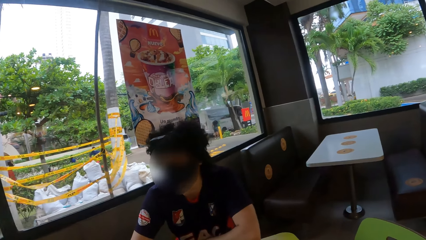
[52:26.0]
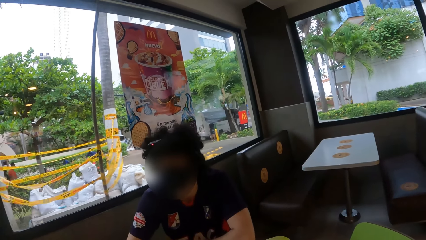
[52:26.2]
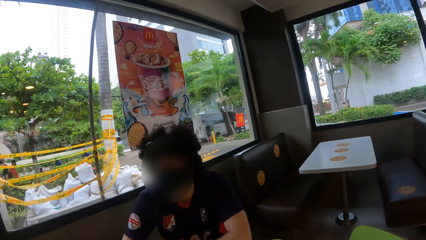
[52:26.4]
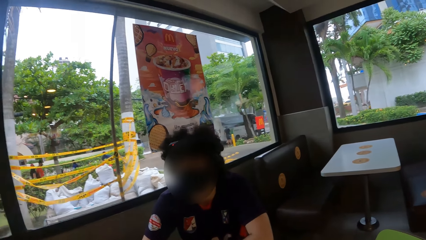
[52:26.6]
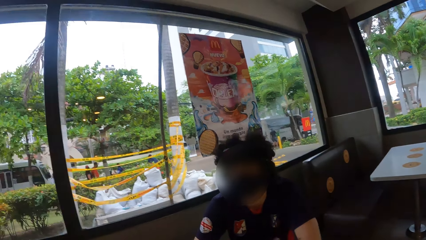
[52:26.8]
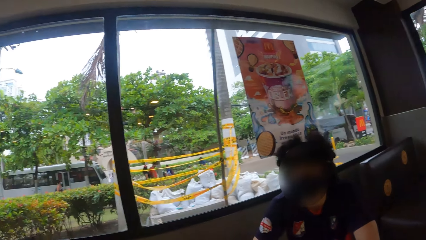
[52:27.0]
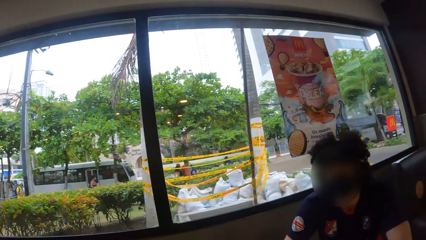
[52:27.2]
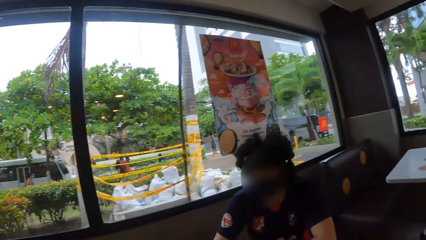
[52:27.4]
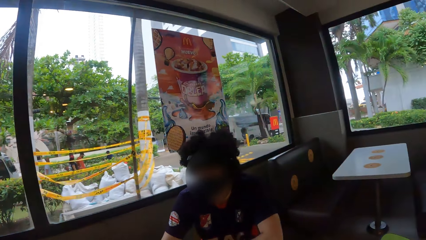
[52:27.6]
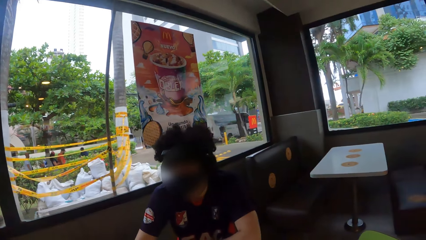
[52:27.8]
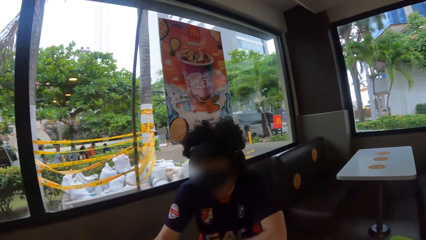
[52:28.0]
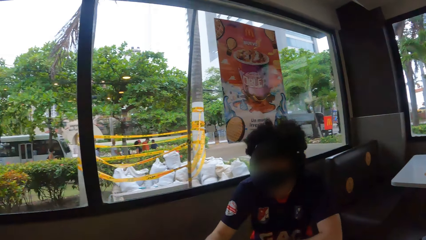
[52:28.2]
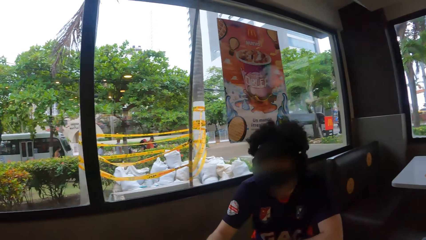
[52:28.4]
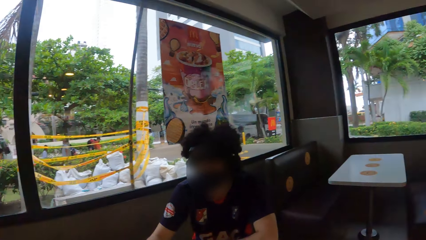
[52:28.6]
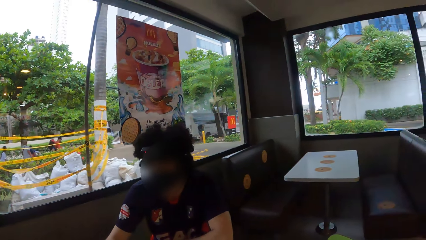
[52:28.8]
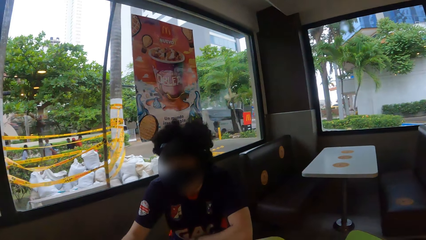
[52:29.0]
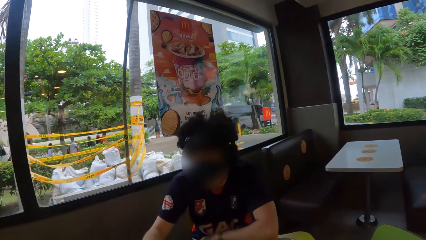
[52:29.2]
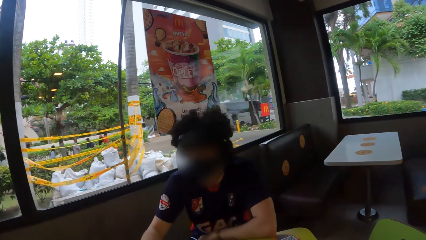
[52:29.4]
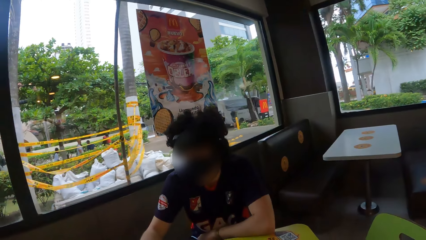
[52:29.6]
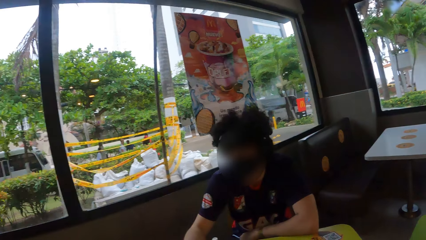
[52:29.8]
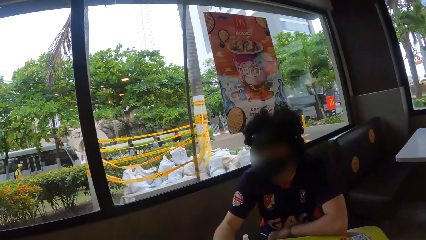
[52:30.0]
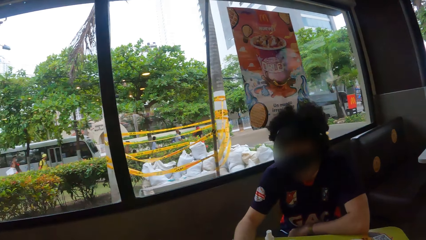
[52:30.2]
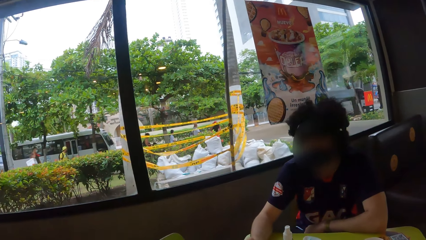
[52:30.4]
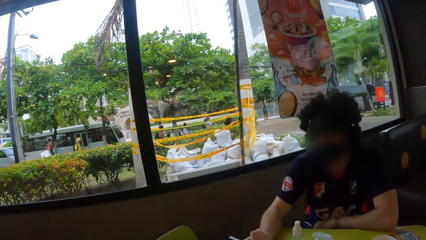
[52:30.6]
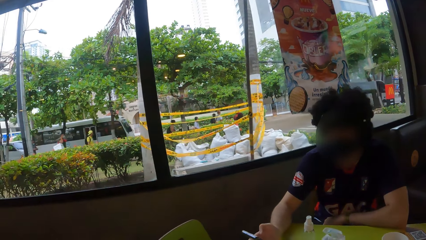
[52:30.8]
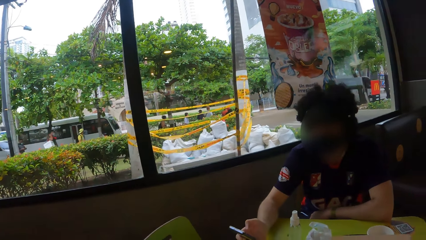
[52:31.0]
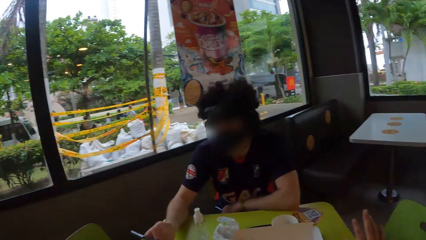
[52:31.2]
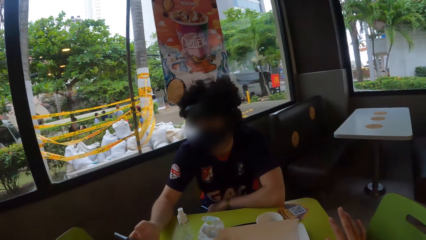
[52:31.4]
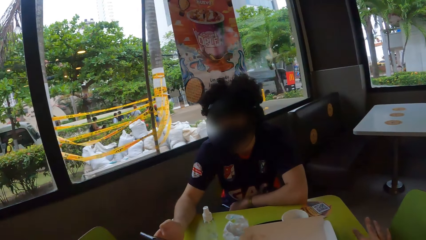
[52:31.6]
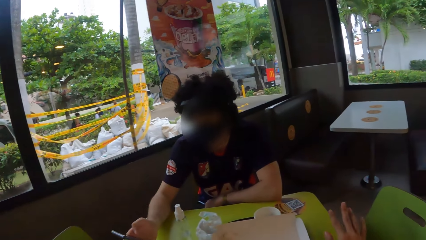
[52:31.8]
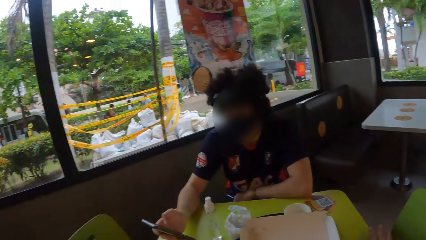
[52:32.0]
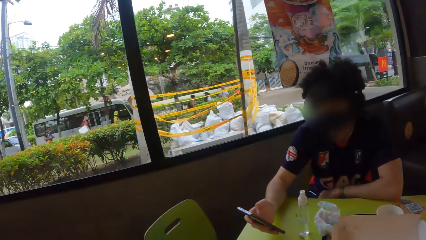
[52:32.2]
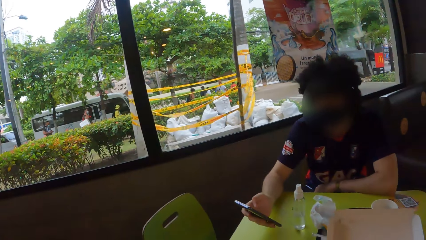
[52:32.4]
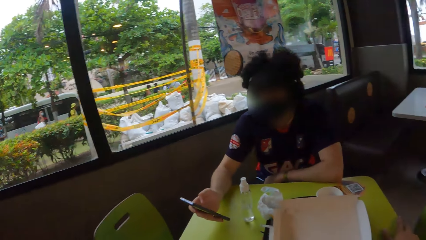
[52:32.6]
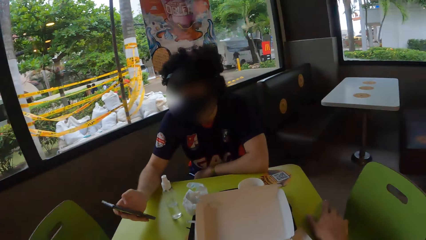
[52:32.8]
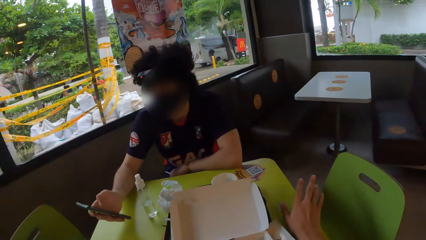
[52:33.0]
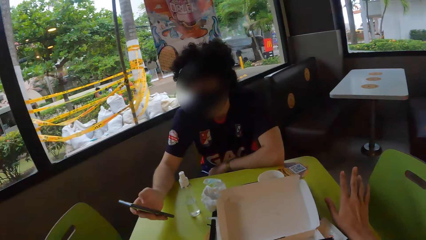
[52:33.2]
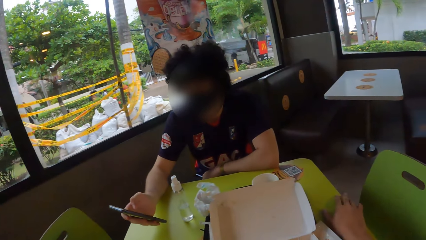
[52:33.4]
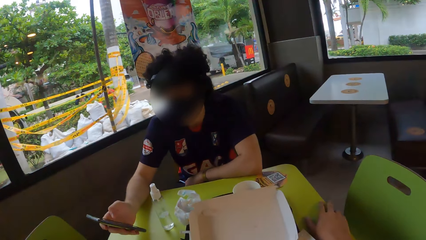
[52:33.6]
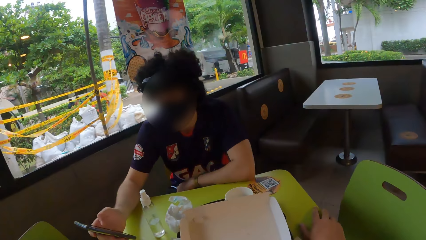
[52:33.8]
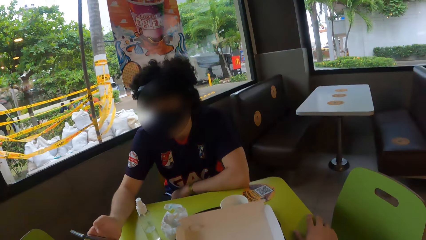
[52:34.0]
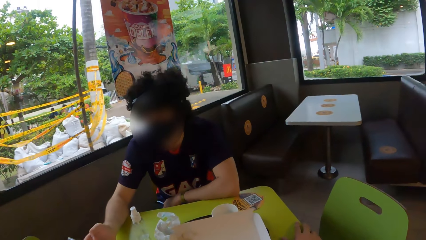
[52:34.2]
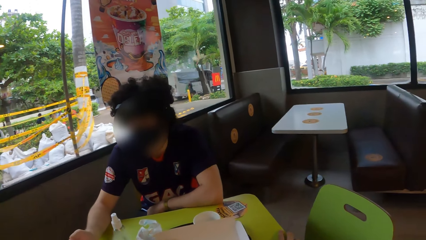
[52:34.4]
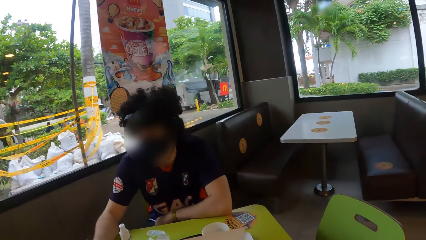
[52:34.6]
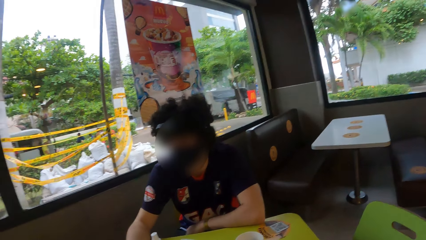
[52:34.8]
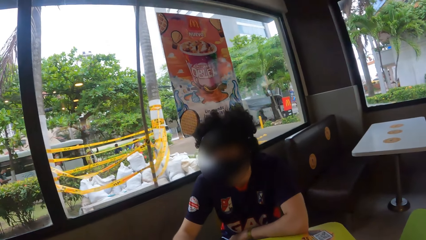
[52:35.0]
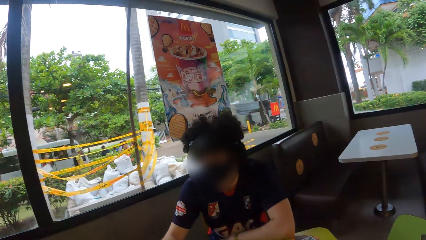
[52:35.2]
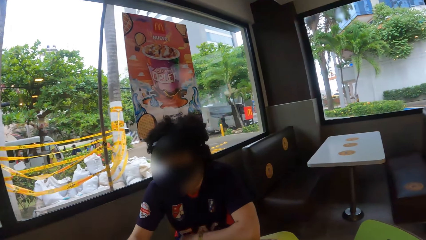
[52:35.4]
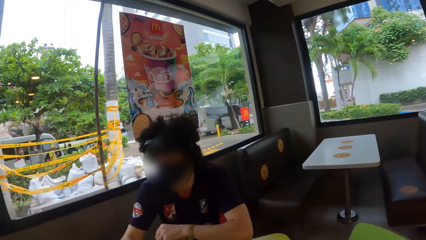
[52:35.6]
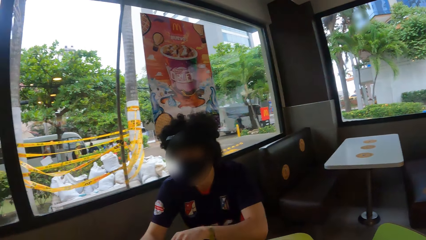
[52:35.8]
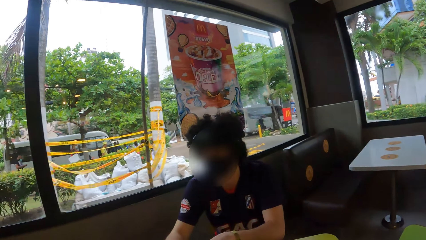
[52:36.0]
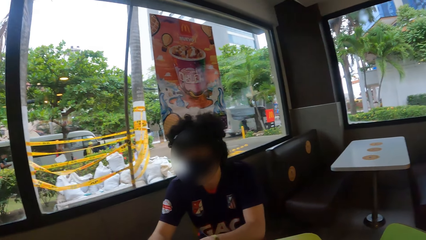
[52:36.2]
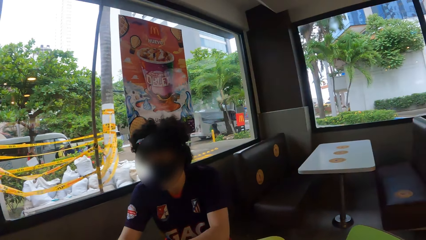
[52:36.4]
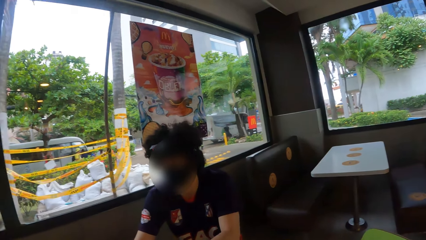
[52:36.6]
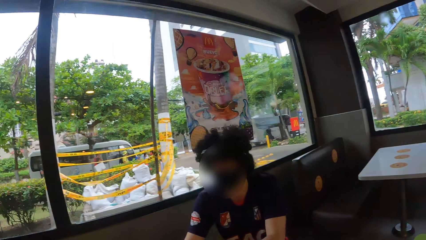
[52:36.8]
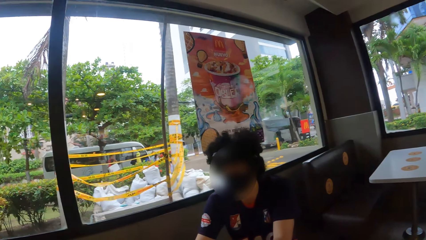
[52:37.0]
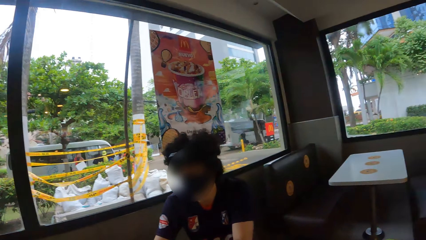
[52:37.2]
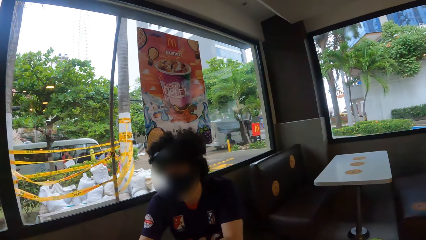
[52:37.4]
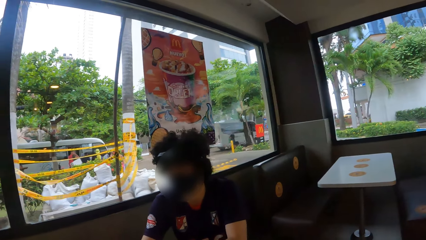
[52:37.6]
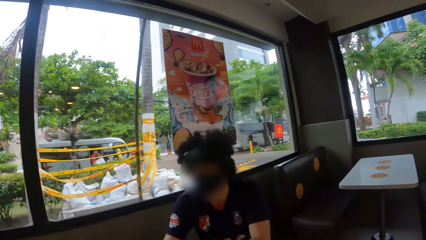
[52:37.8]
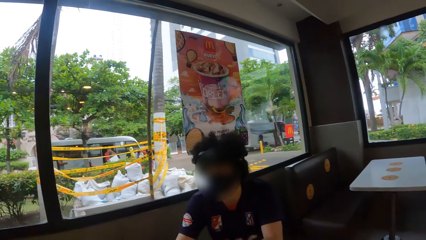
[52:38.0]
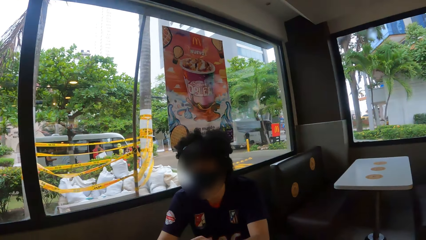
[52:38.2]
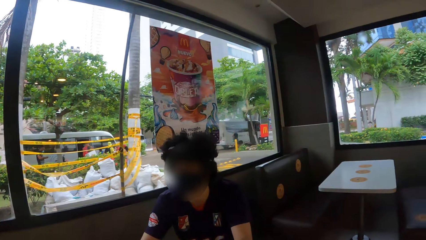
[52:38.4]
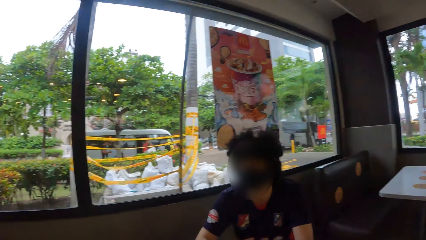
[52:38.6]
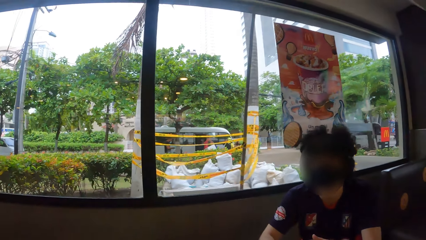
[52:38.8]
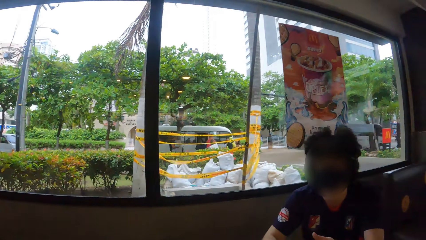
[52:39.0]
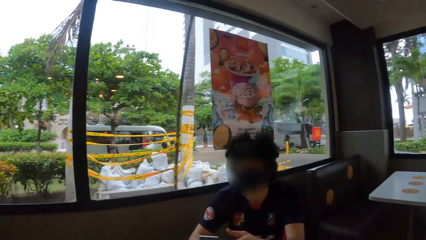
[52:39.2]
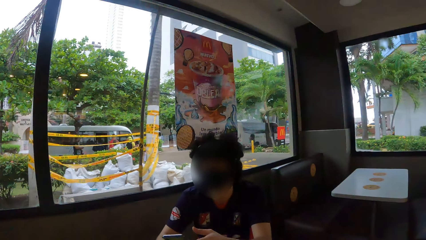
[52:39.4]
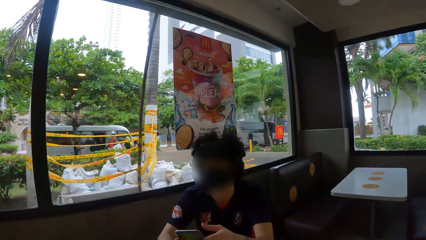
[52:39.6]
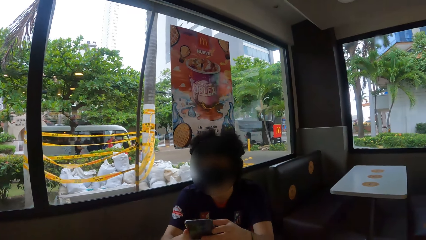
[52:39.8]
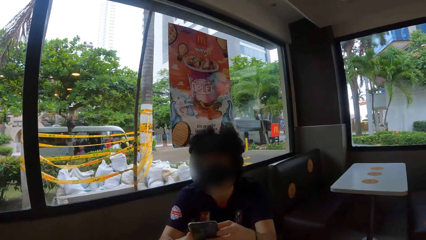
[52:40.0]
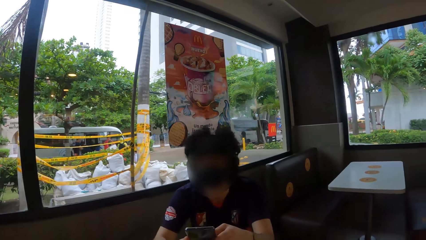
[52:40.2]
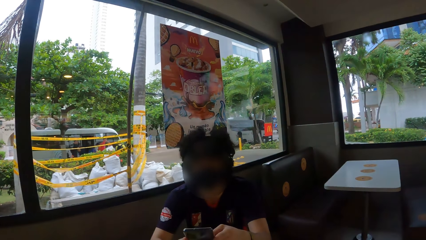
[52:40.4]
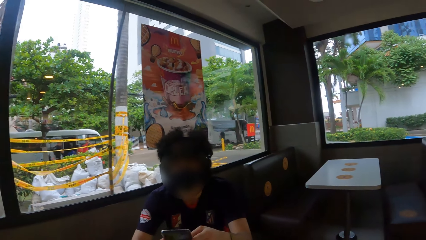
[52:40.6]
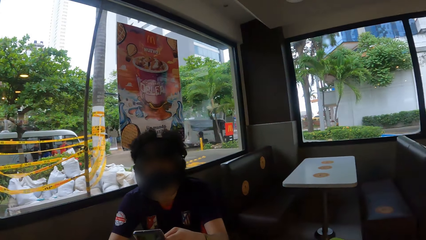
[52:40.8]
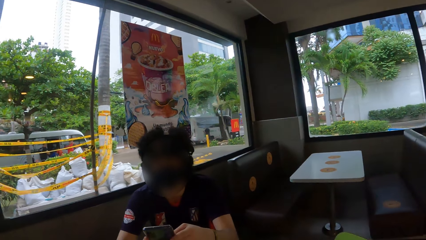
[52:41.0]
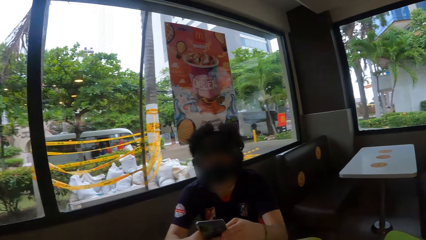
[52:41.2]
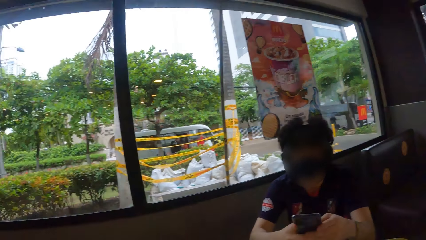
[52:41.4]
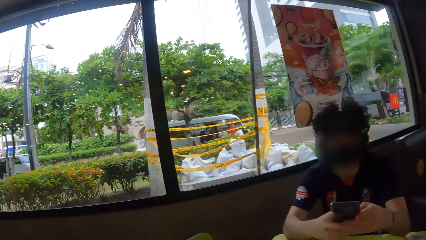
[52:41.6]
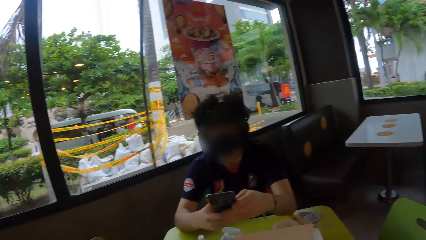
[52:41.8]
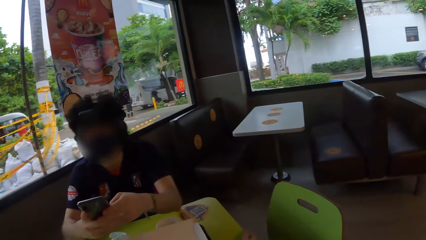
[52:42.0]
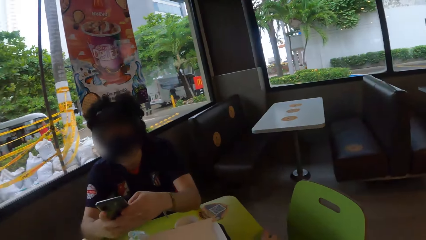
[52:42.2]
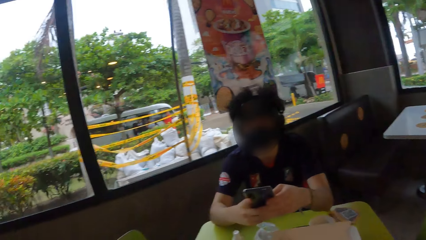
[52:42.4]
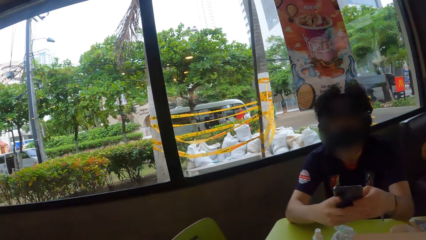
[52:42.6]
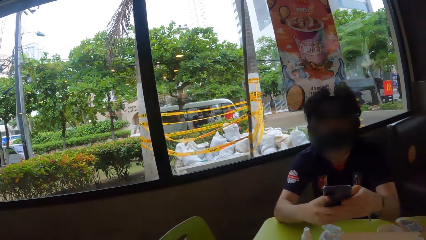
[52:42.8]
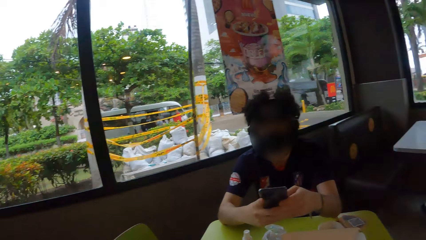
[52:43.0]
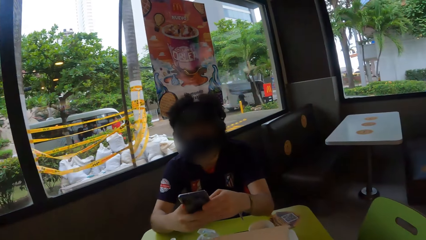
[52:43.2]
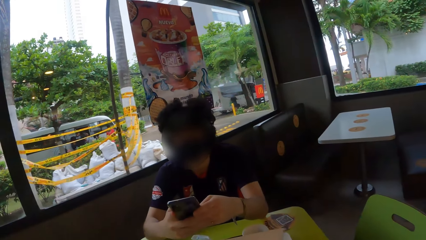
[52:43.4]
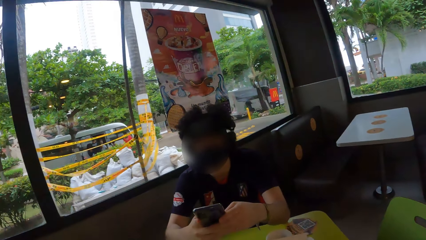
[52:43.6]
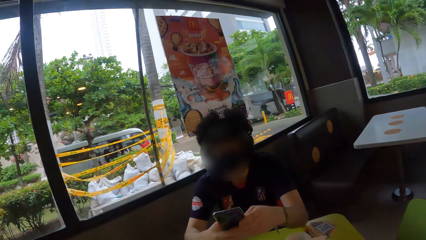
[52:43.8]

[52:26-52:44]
A man holds a phone. The camera wearer moves the right hand on the table. They raise the left hand. The man operates the phone with both hands.
